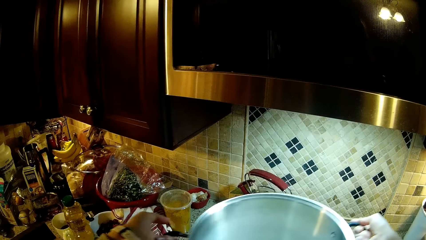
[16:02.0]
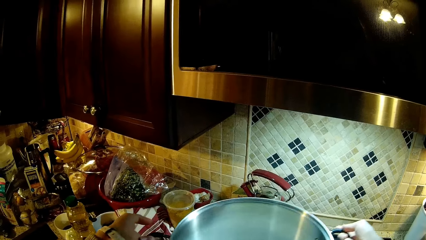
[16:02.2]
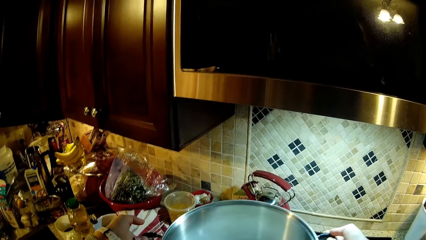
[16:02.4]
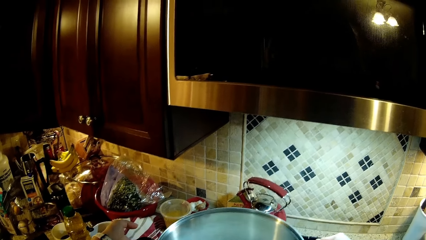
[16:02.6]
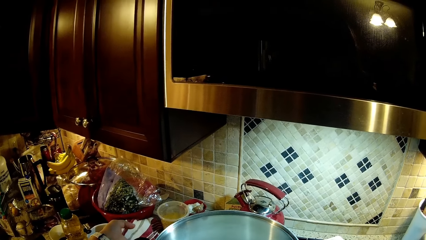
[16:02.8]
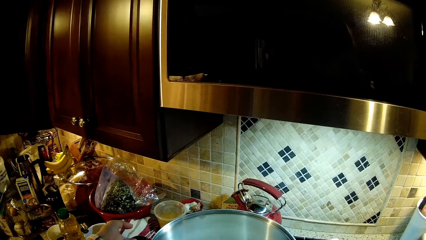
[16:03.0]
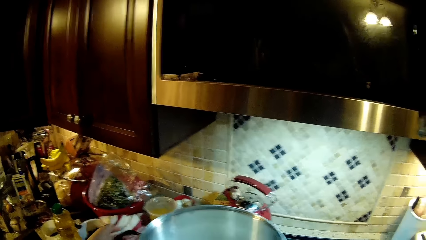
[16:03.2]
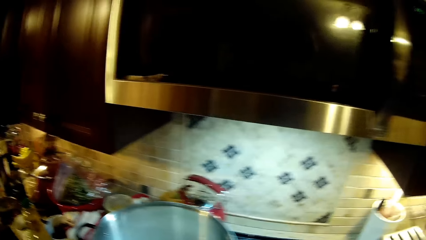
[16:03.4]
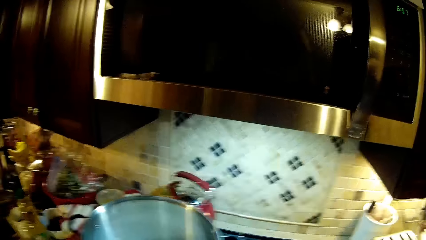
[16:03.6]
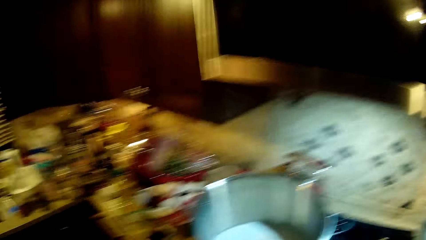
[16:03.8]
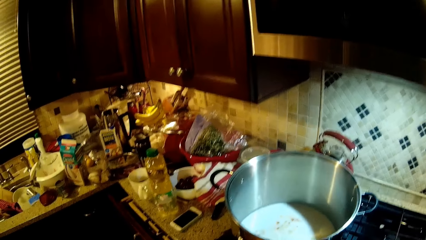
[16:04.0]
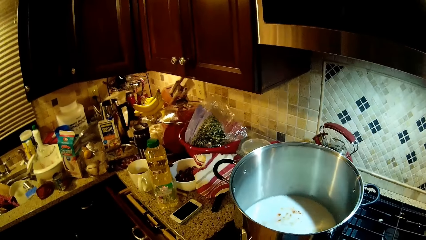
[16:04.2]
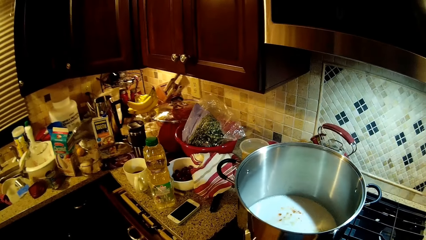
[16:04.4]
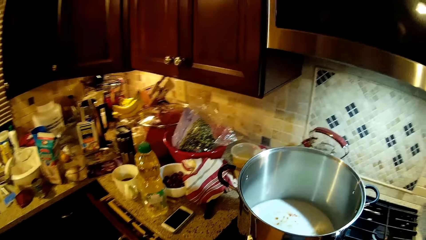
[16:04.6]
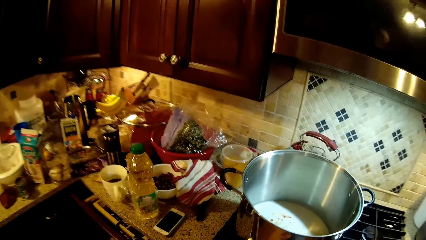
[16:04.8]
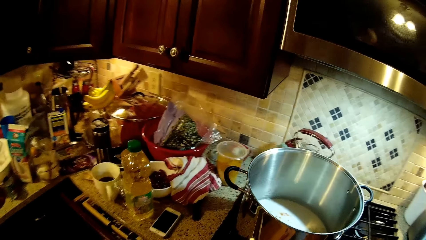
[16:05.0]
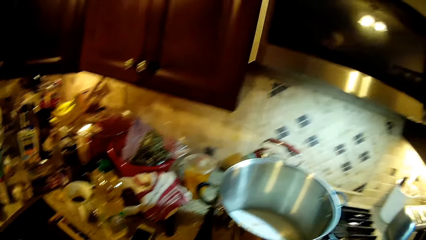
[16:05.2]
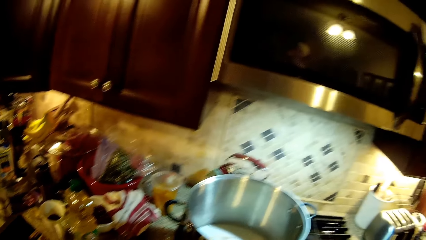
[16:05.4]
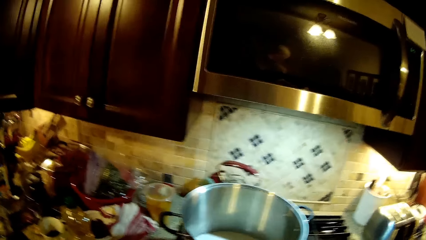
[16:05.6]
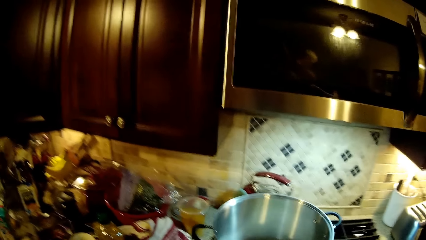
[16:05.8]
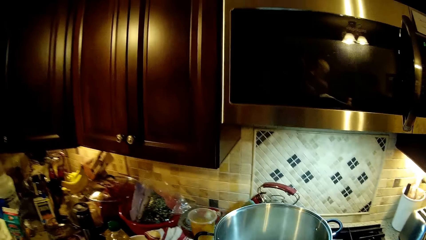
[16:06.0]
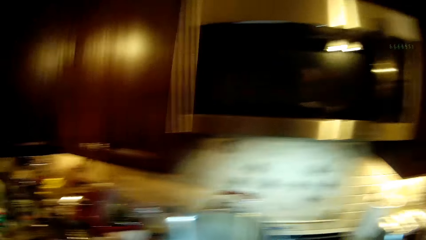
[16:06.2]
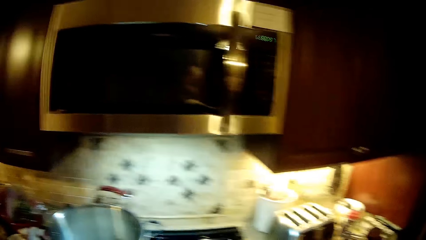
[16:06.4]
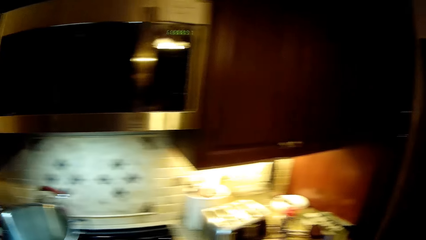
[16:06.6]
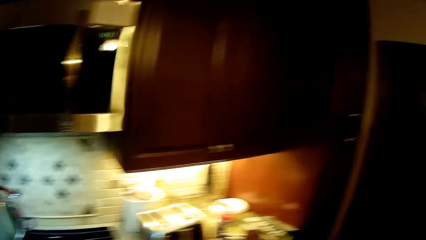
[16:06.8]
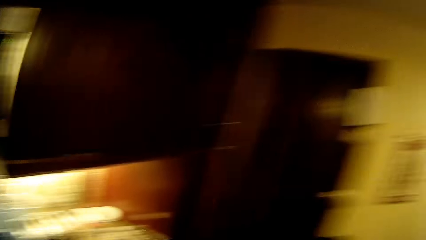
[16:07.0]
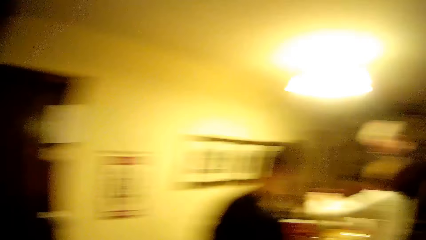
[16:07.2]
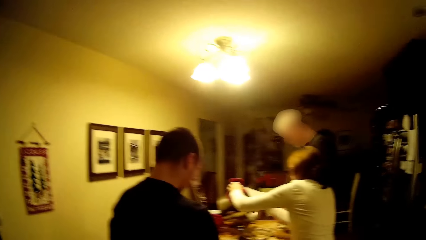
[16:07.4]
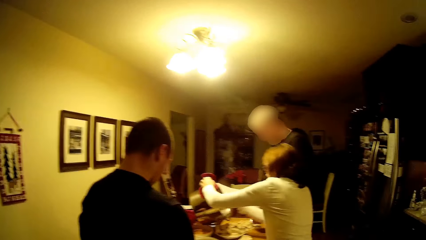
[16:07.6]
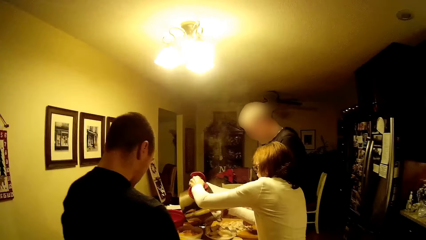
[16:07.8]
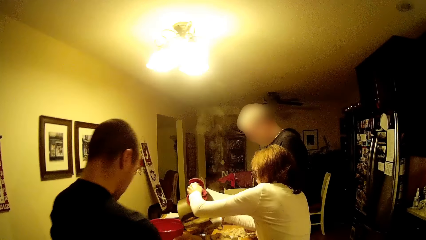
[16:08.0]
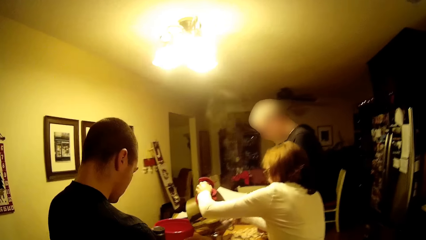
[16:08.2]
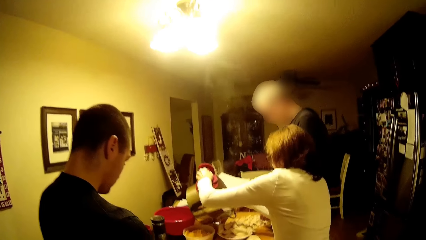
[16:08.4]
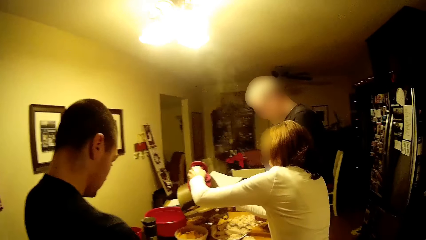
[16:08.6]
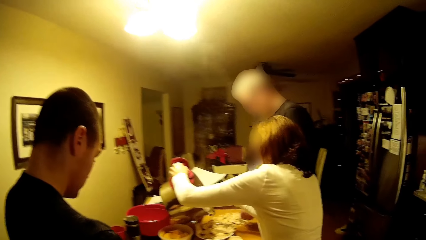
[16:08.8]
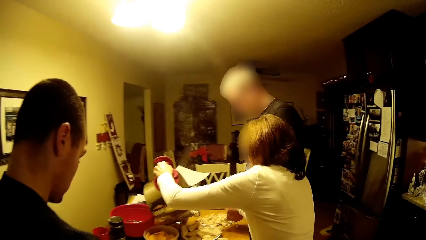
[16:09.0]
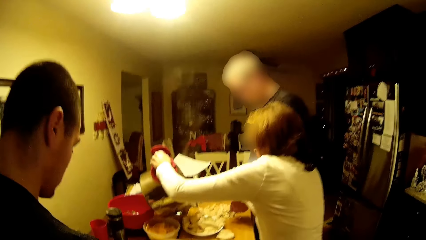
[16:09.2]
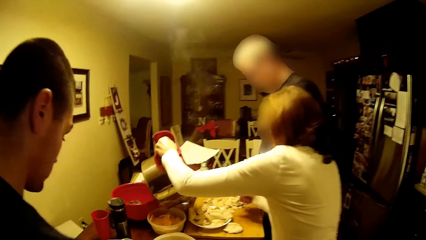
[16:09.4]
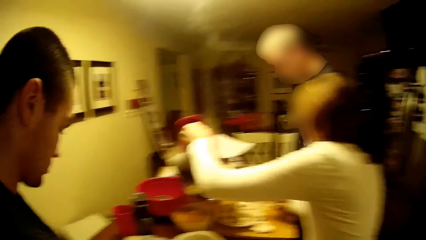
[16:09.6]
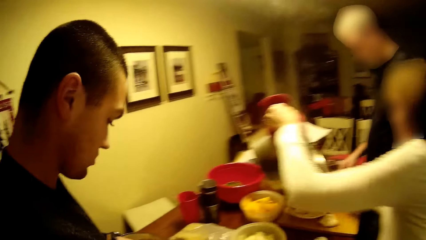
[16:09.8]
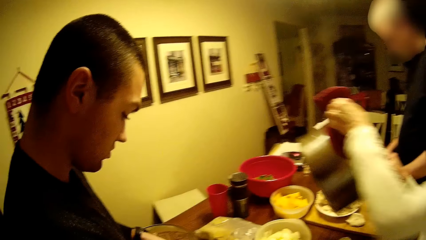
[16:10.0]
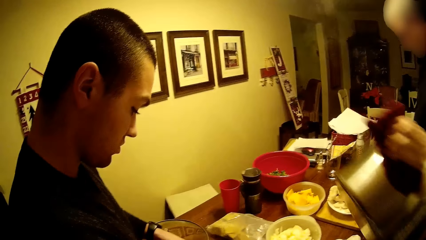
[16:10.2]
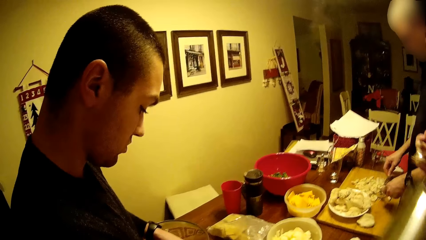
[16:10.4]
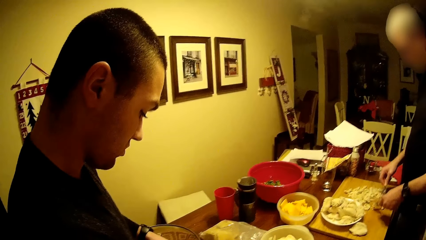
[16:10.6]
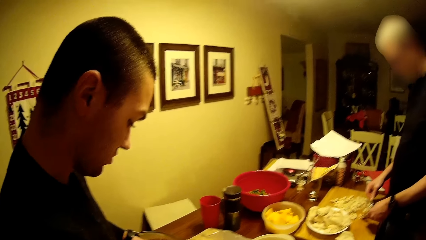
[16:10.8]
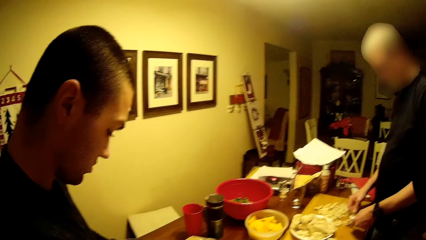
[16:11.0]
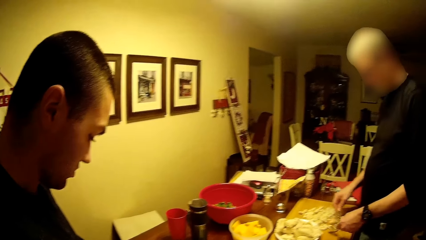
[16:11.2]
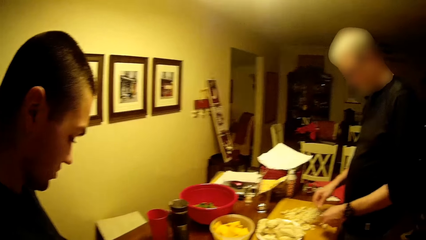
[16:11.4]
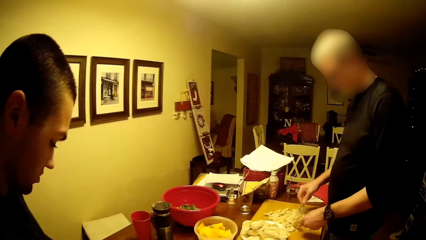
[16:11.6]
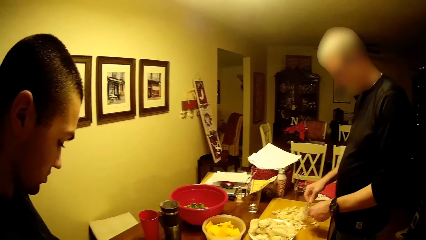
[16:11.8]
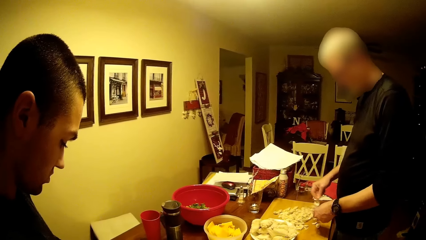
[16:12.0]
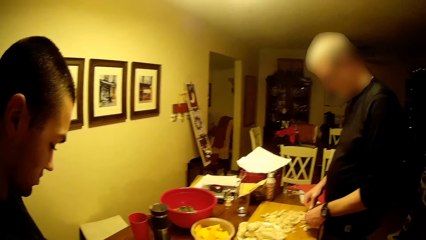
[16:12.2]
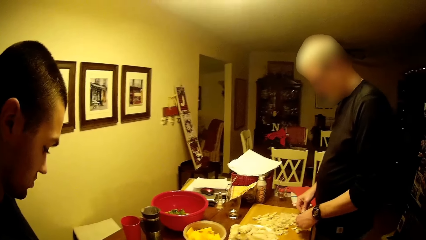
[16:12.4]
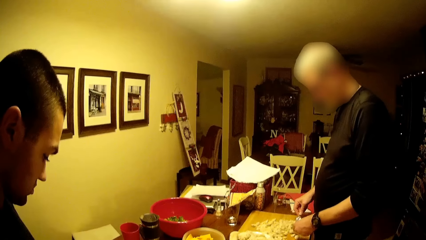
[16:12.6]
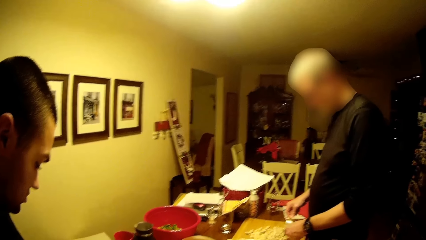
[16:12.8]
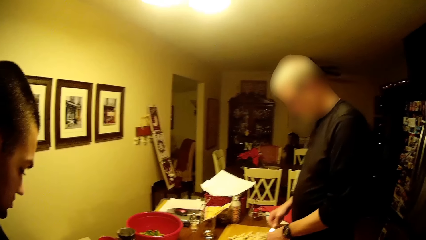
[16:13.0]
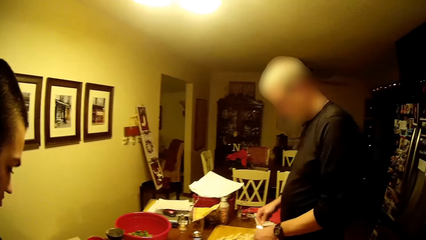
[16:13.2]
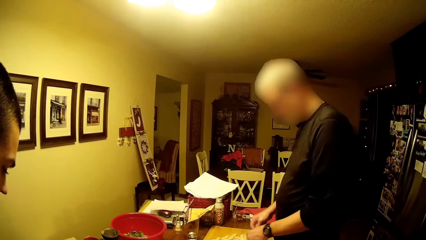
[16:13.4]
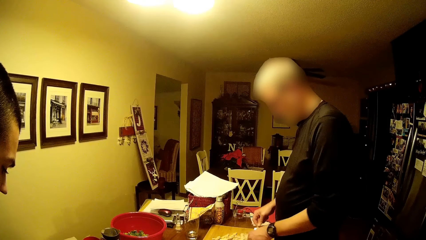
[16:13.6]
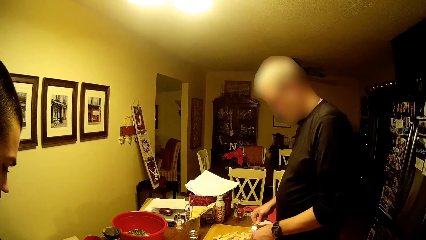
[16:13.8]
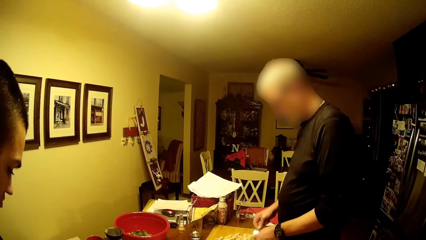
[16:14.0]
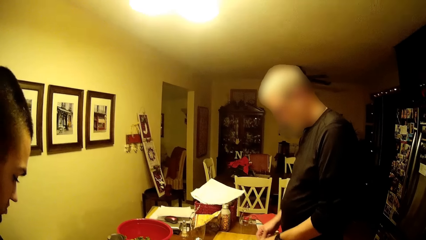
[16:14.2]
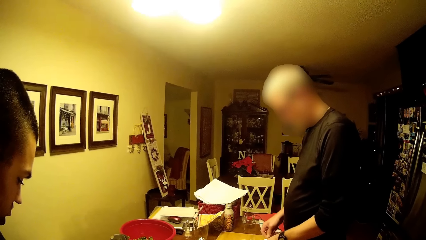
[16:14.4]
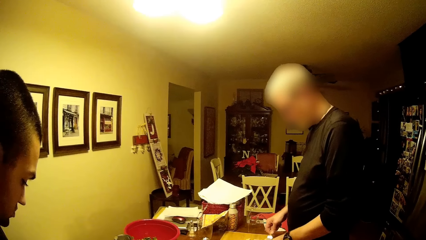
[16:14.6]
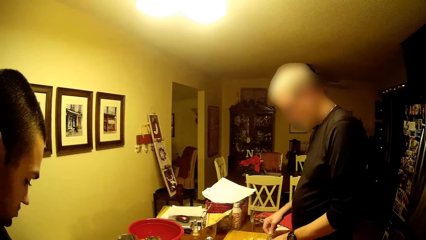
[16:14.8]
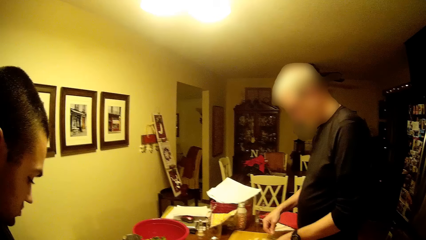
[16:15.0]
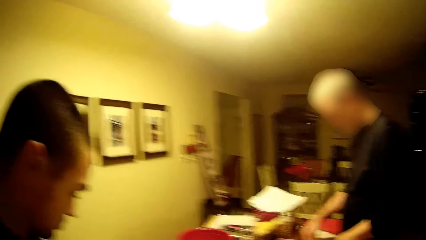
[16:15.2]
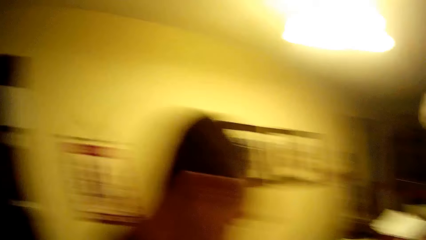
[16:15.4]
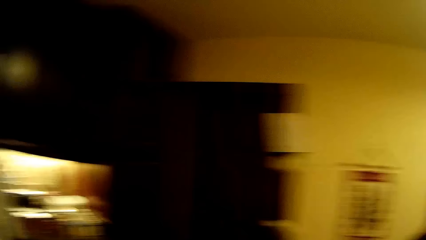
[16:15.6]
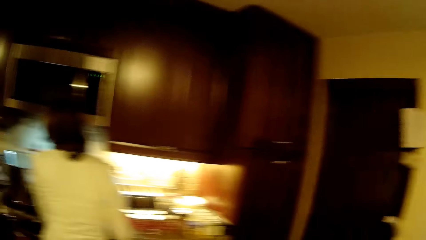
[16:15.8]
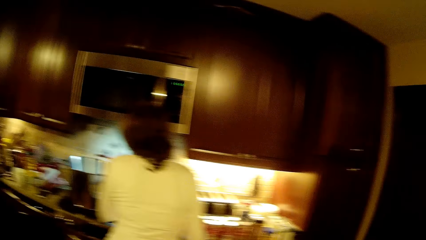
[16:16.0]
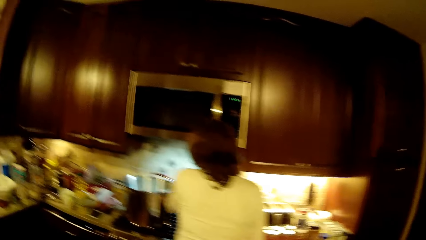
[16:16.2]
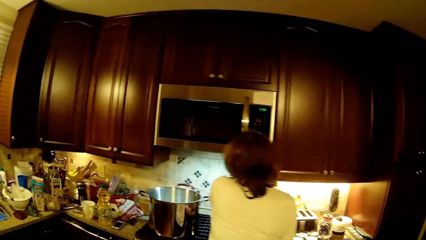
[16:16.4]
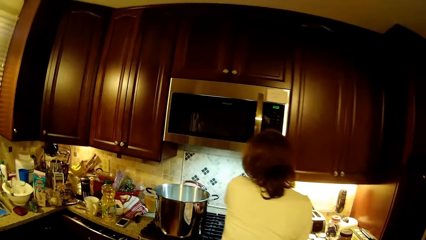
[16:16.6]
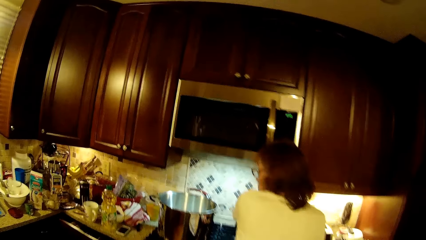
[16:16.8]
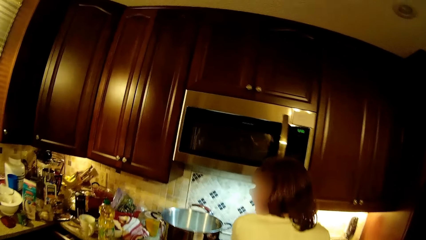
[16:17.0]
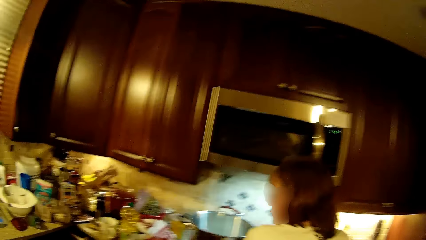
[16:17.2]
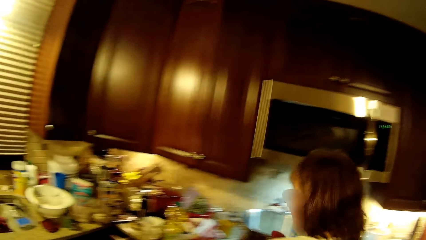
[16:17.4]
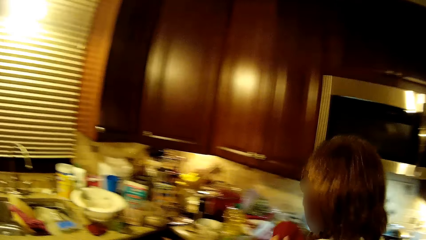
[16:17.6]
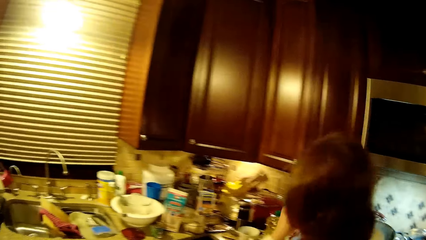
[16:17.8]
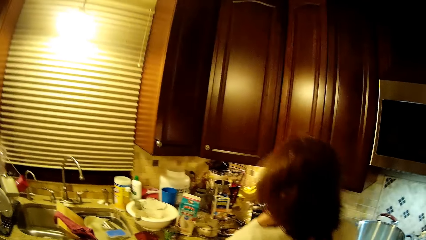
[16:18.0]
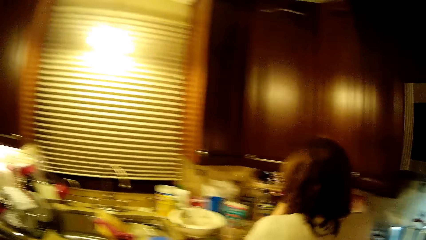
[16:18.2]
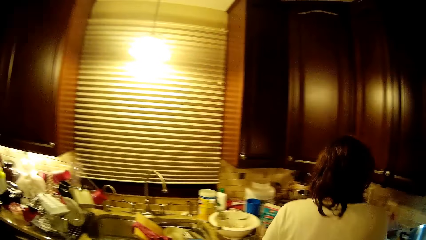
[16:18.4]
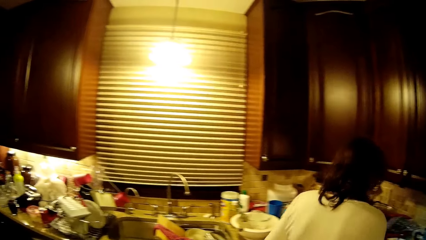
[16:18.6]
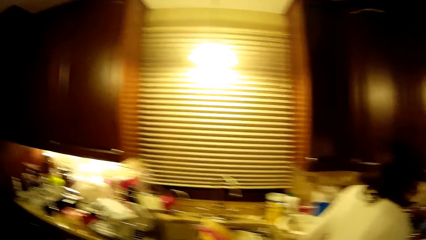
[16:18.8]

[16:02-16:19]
The camera wearer holds the cooking pot. They move the cooking pot. They put the pot on the cooker. They look at the pot. They walk toward the table. A woman puts the food in the plate. A man smashes the food with a fork. The camera wearer walks toward the woman. They look around.
